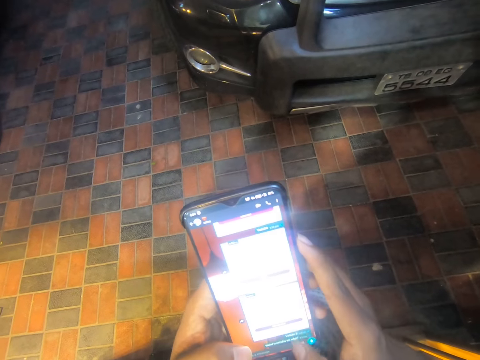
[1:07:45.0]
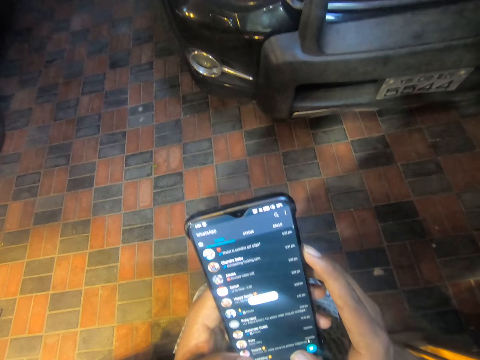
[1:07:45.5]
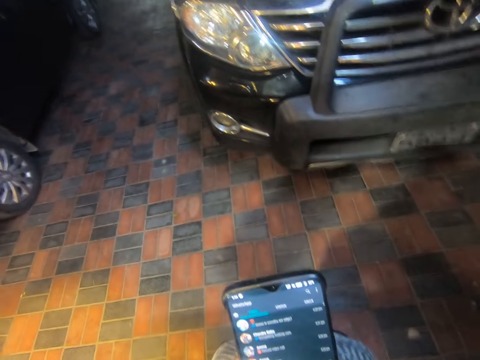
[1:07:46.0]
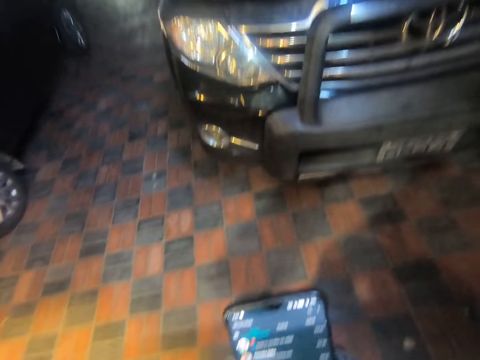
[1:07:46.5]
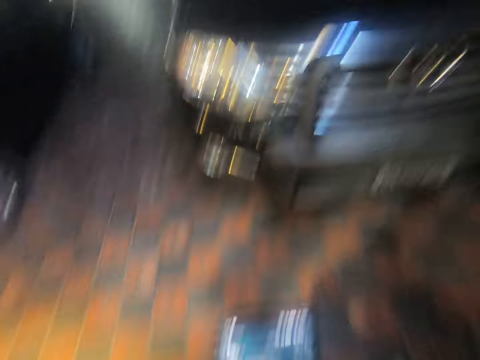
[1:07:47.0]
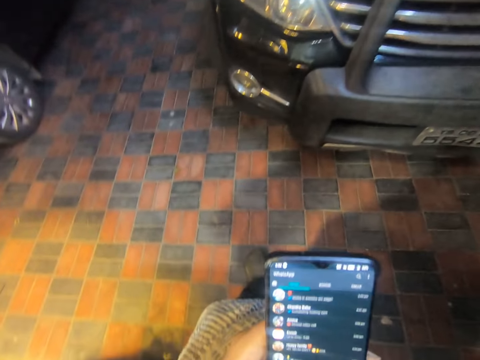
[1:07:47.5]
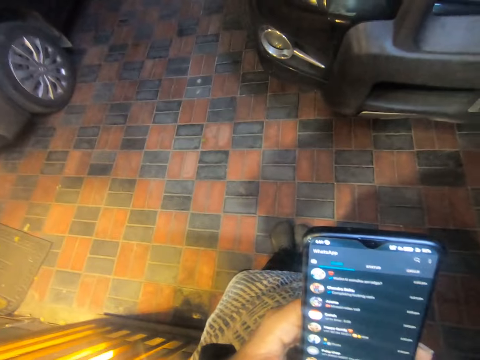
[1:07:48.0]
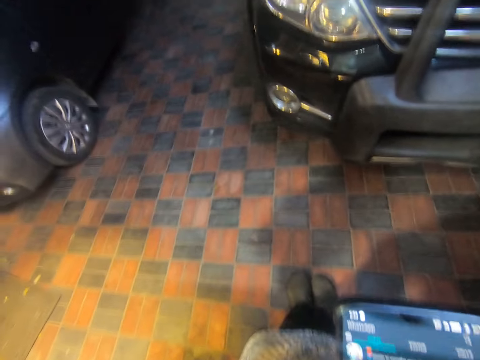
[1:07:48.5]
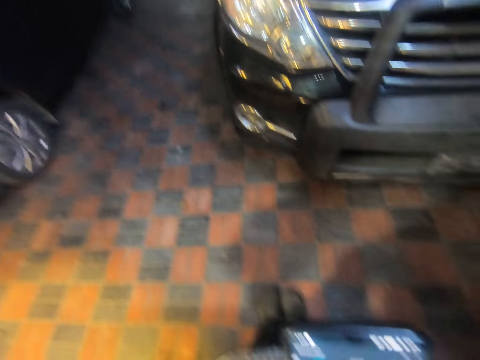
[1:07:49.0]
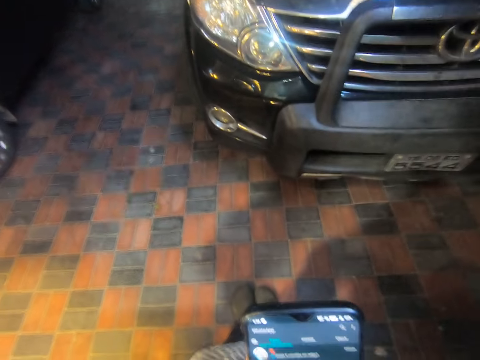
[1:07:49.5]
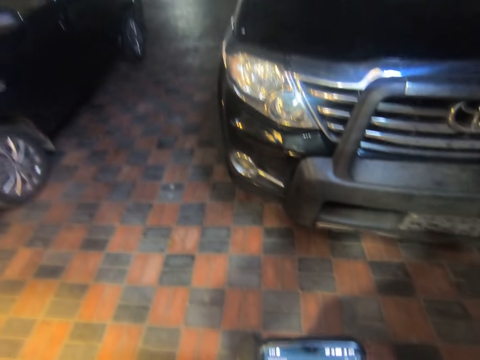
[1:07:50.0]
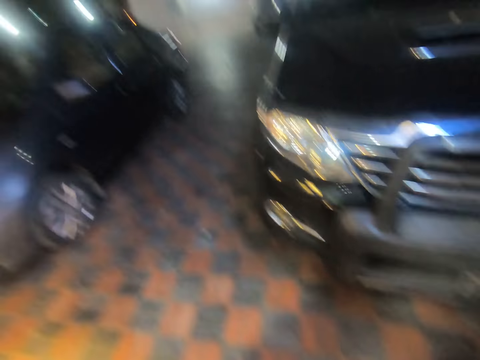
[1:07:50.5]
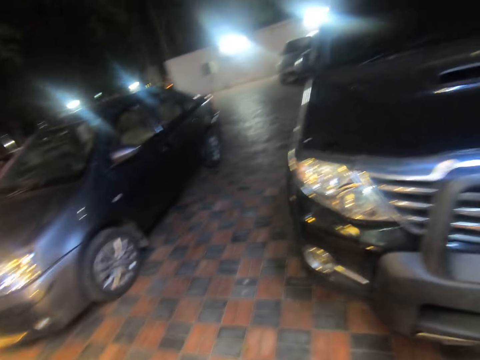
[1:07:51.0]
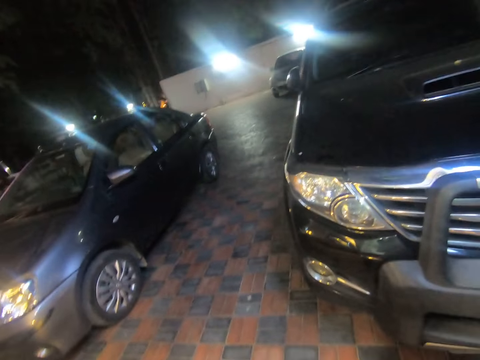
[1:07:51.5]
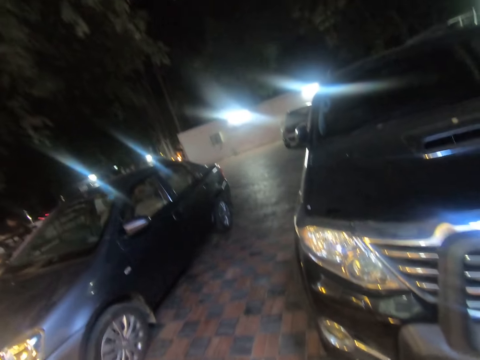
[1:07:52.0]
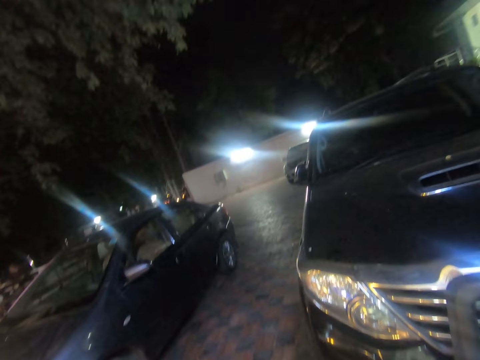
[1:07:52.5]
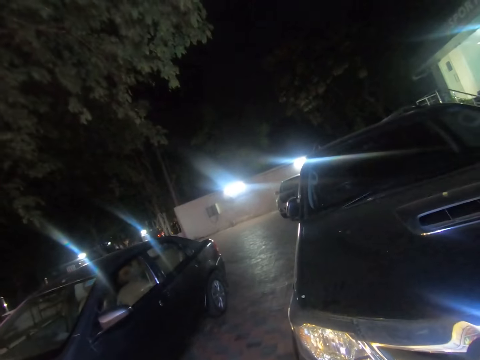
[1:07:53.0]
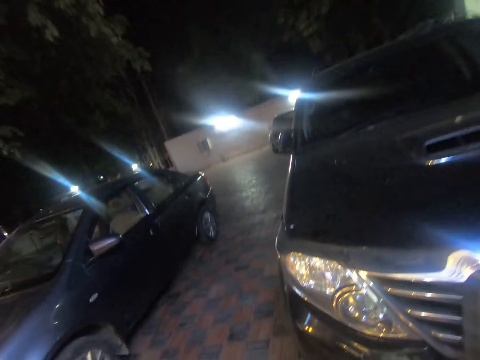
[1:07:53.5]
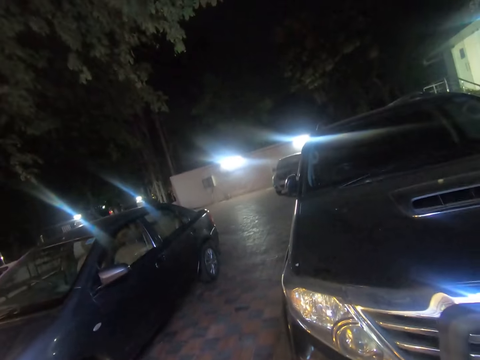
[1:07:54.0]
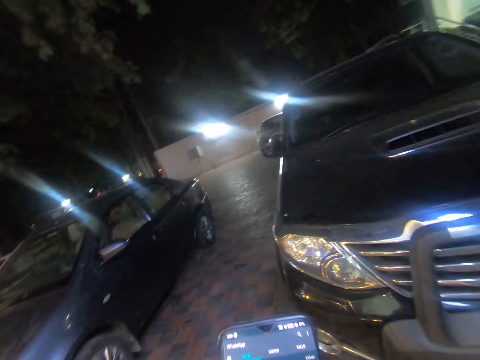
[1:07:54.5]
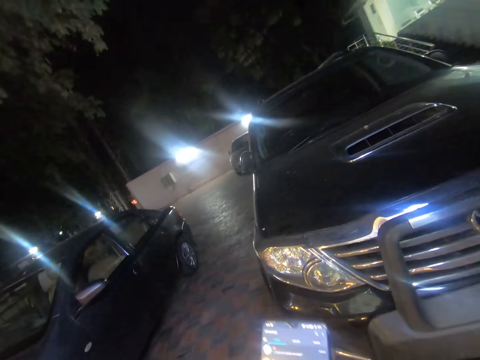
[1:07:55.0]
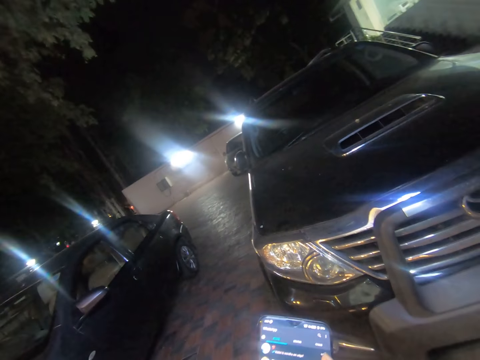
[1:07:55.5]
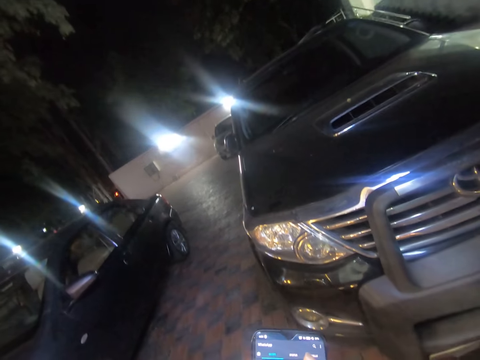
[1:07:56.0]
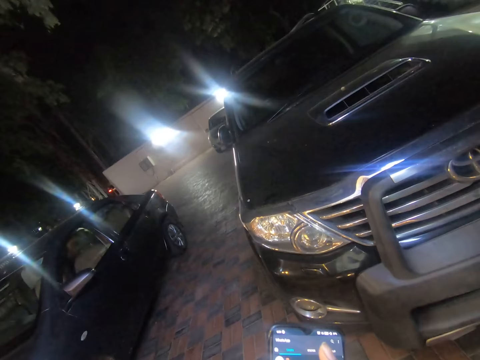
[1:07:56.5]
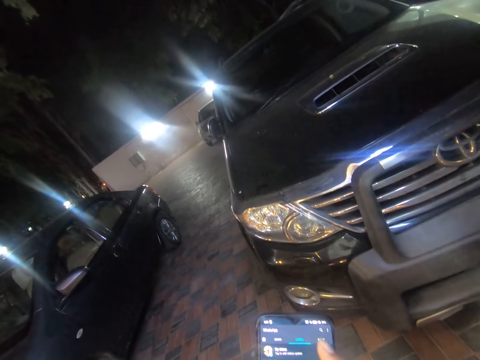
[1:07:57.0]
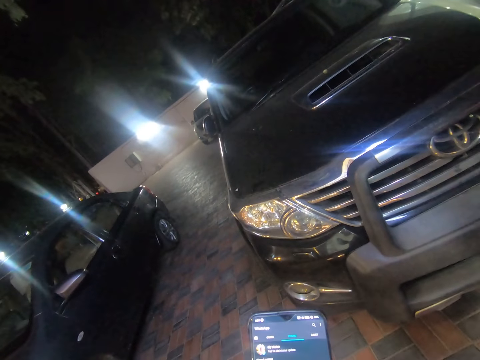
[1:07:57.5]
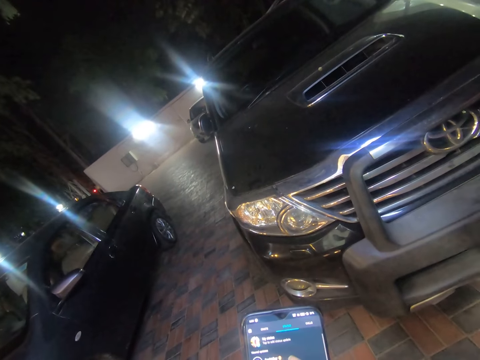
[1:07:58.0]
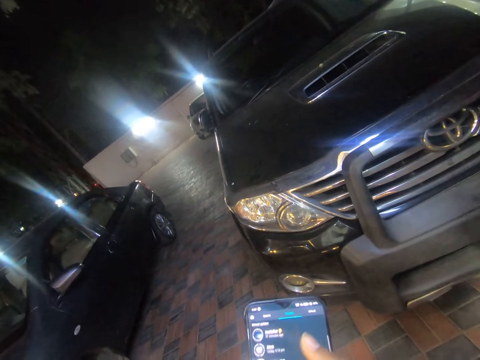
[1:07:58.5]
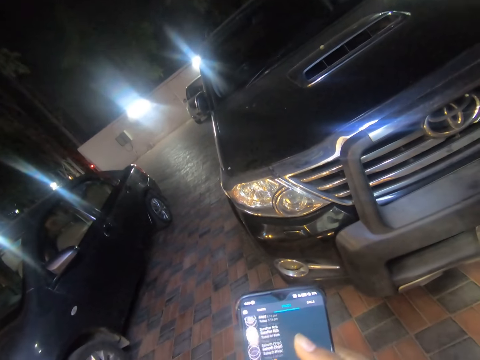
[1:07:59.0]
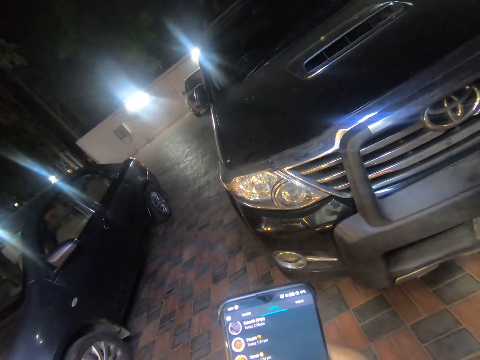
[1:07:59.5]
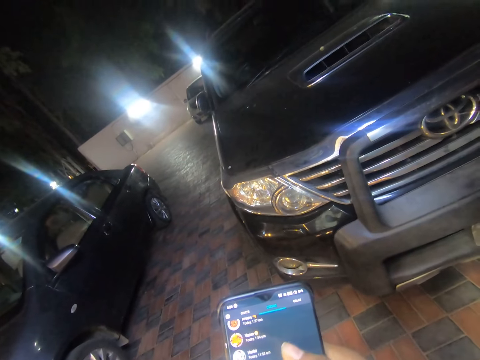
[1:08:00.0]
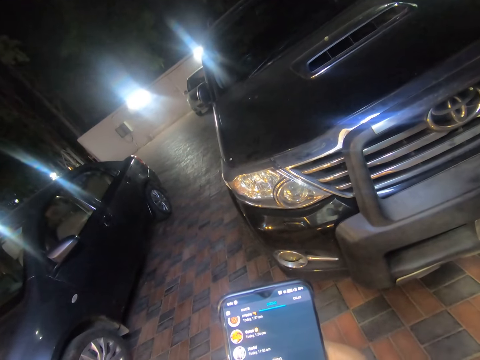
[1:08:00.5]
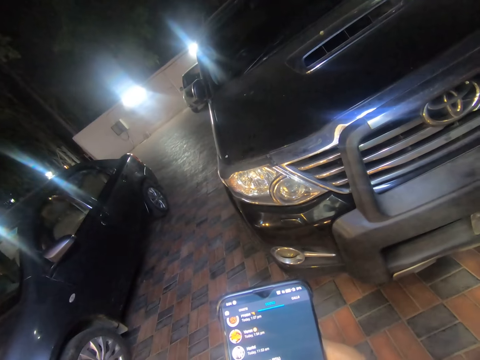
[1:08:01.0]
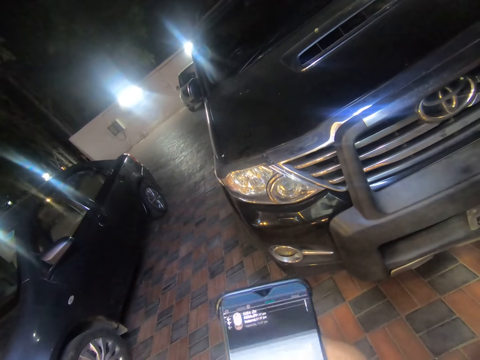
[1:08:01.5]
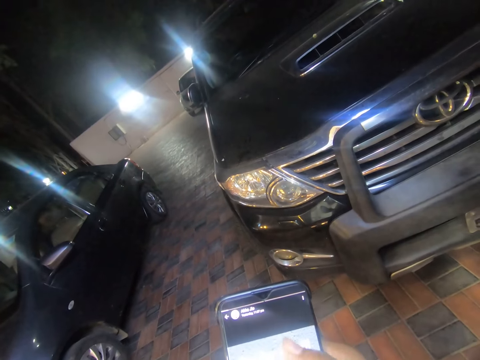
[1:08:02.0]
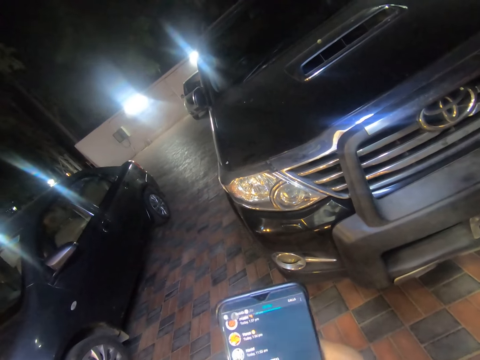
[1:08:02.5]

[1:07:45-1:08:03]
The camera wearer adjusts a camera on his head with his right hand. He moves the right hand. He does something. He operates the mobile phone with his right hand.

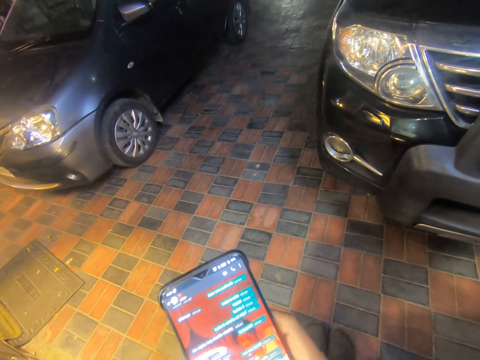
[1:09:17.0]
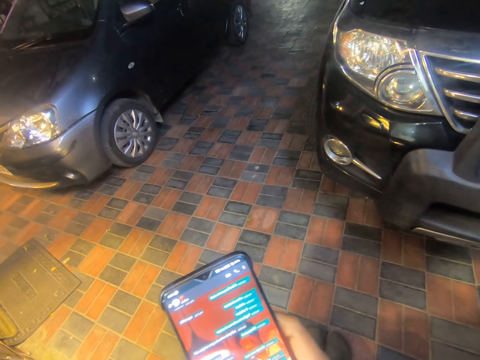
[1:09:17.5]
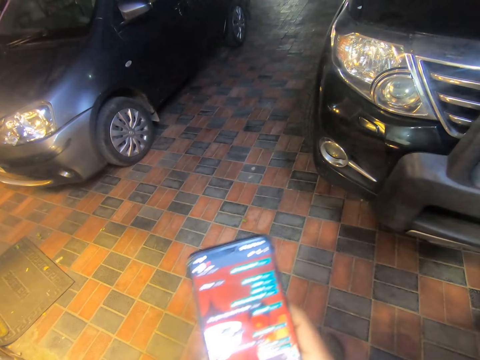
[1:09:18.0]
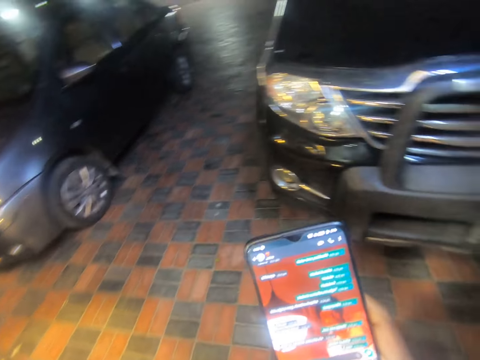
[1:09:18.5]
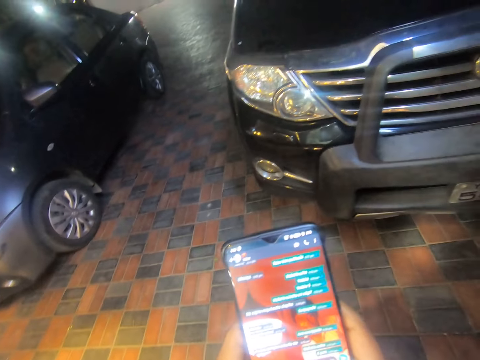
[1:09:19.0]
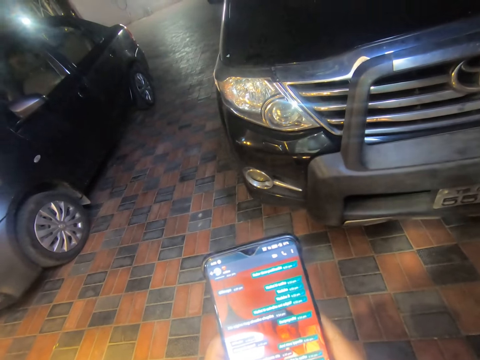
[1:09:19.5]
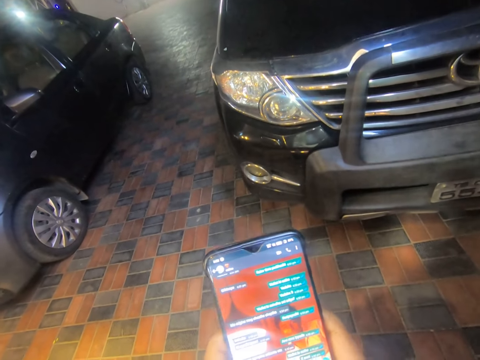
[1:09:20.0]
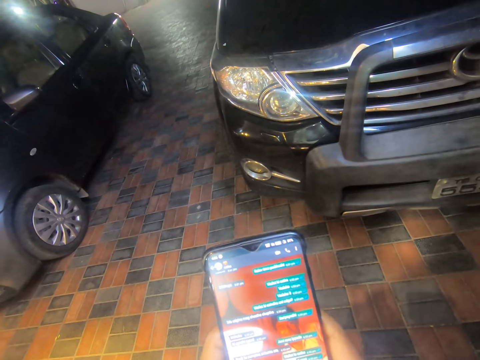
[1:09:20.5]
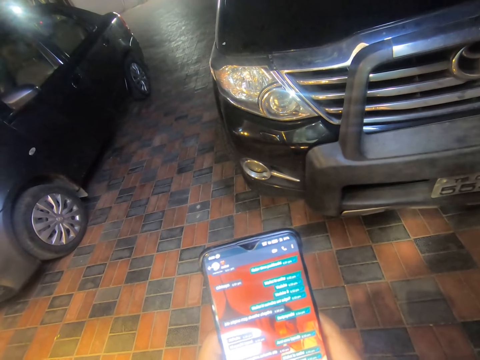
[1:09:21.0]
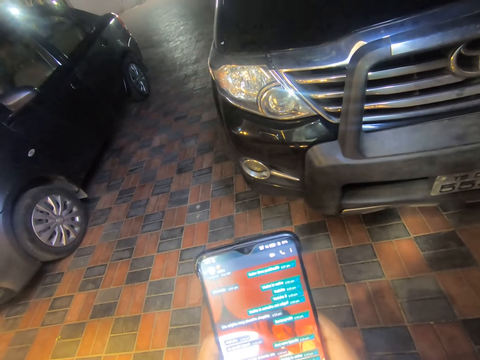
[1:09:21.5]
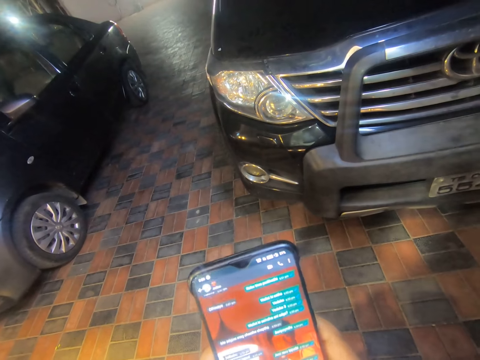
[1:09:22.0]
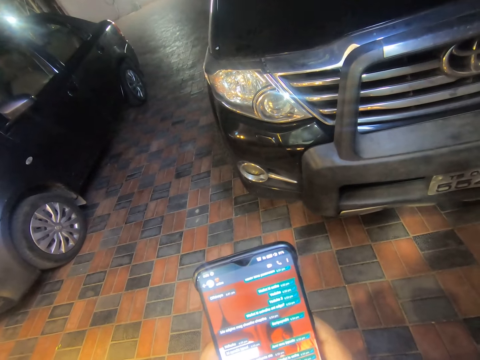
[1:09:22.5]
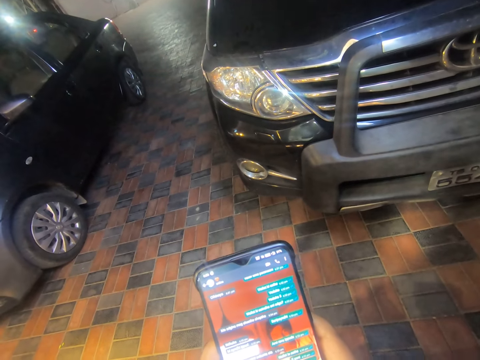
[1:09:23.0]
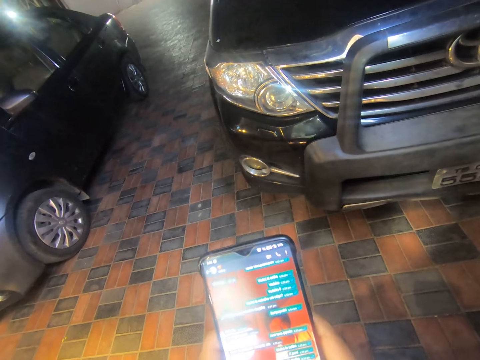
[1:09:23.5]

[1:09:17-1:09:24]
The camera wearer operates the mobile phone with his right hand.

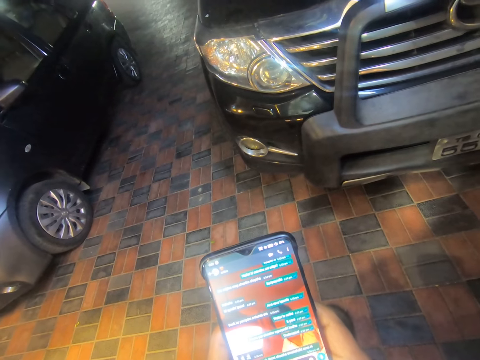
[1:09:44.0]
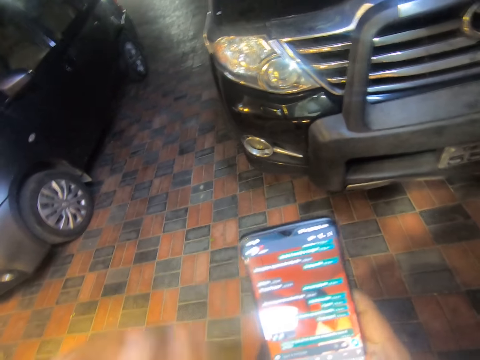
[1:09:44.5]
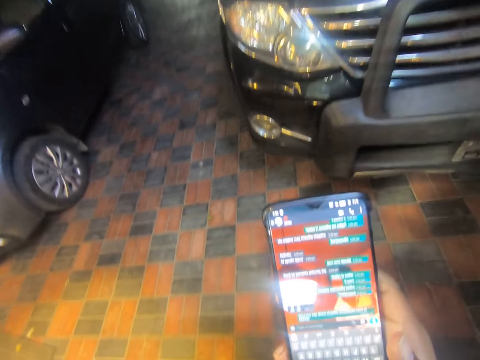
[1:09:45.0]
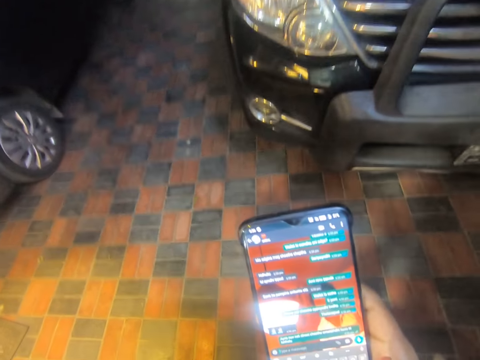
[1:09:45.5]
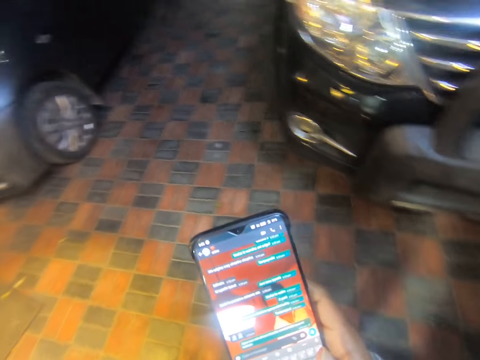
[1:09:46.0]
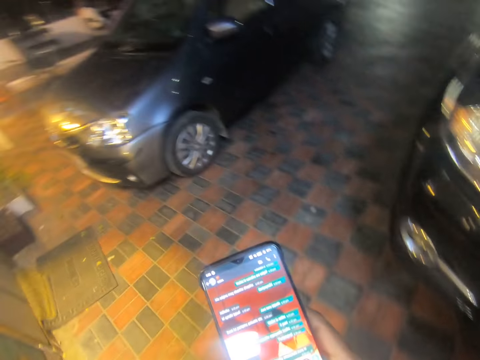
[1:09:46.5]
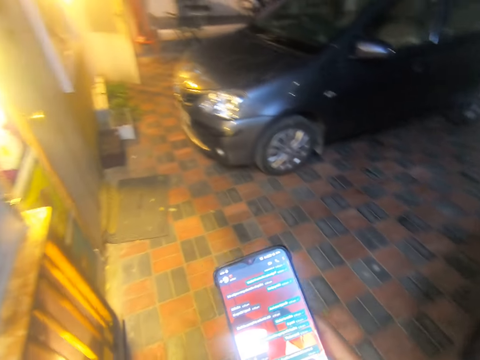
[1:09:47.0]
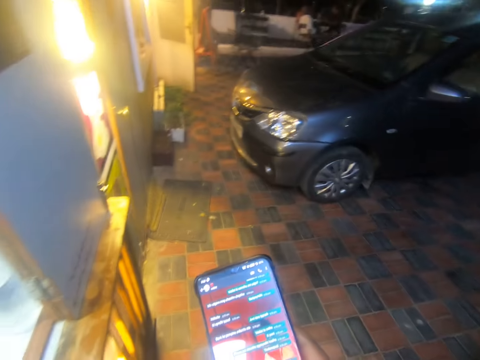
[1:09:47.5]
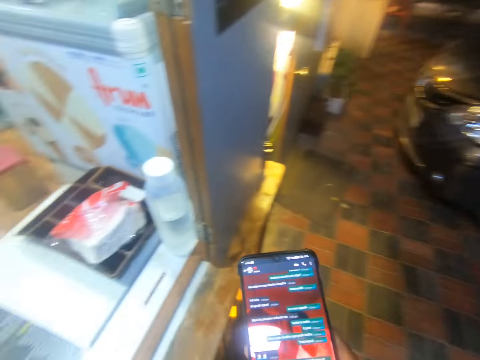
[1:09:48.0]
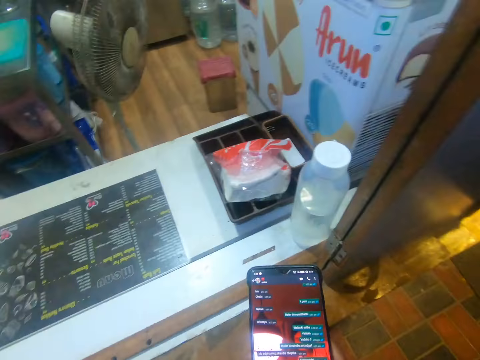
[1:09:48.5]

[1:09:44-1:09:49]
The camera wearer does something with the left hand. They stand from a chair. They move around.
